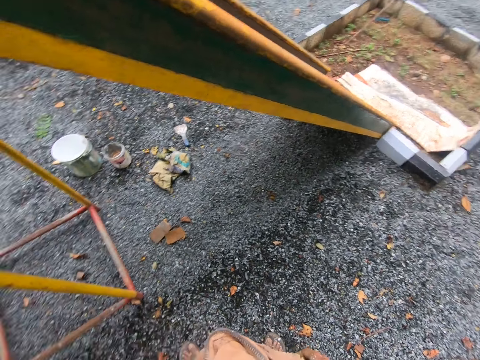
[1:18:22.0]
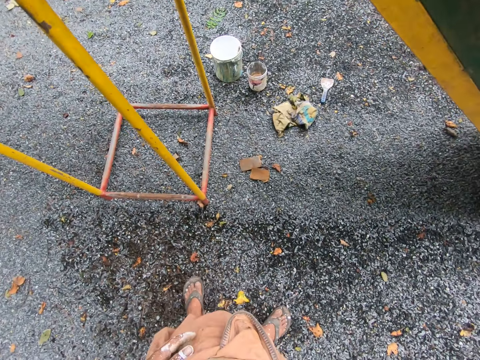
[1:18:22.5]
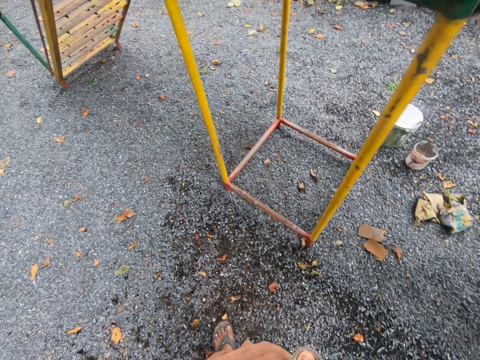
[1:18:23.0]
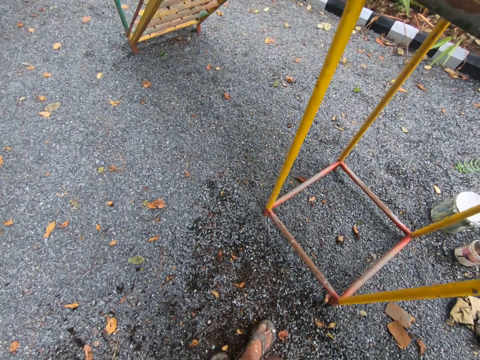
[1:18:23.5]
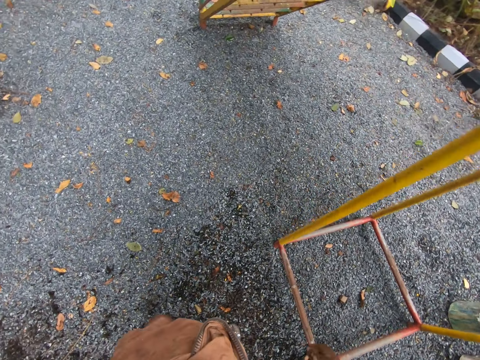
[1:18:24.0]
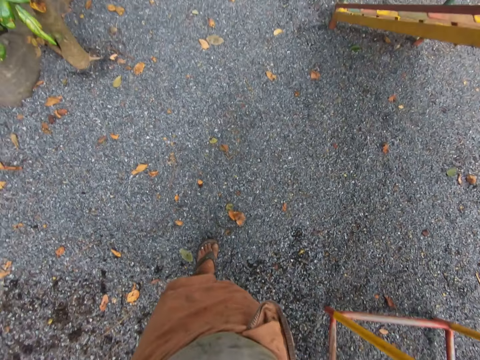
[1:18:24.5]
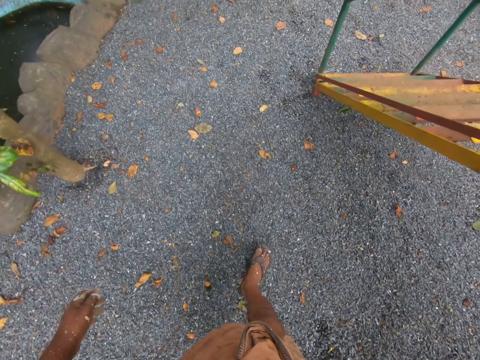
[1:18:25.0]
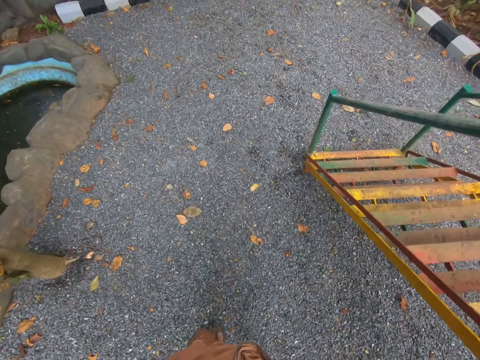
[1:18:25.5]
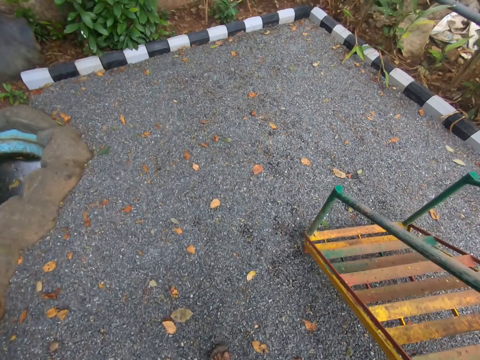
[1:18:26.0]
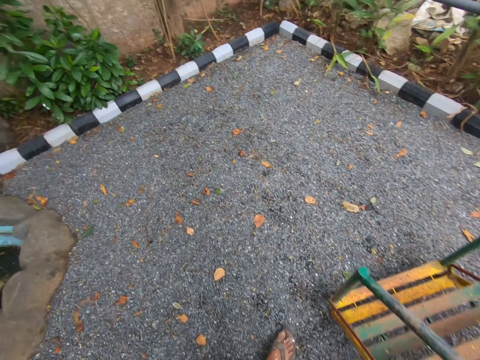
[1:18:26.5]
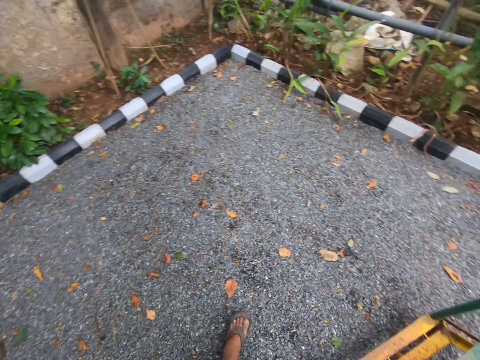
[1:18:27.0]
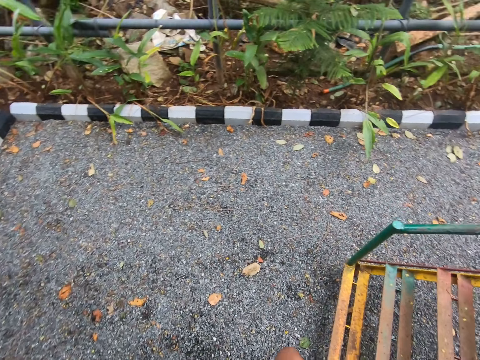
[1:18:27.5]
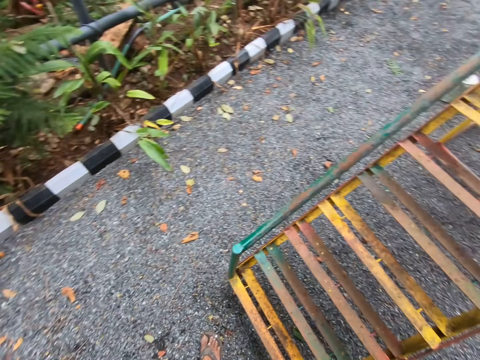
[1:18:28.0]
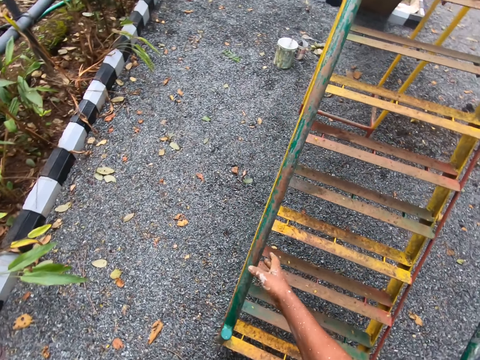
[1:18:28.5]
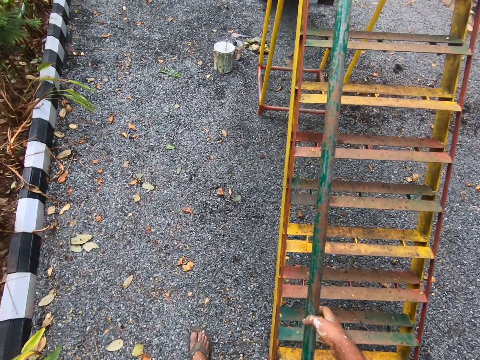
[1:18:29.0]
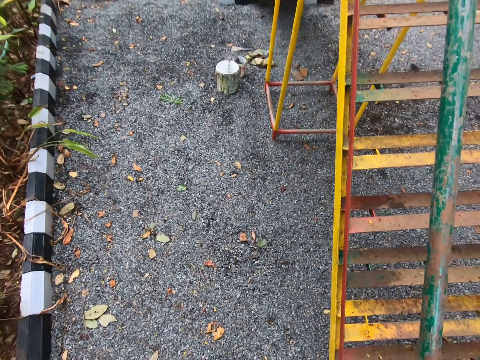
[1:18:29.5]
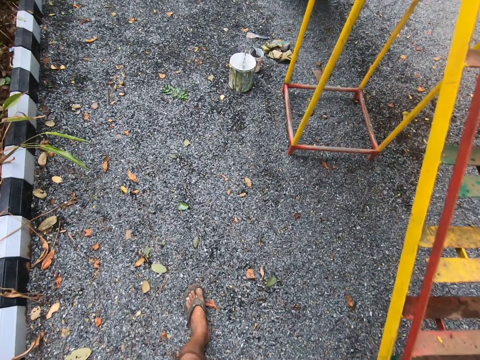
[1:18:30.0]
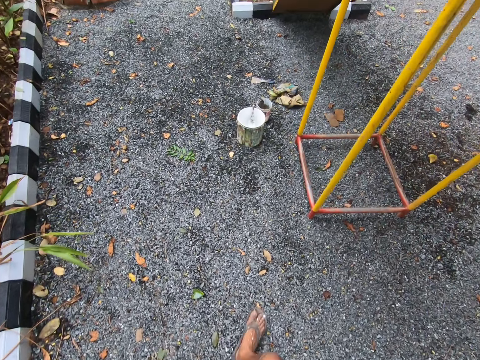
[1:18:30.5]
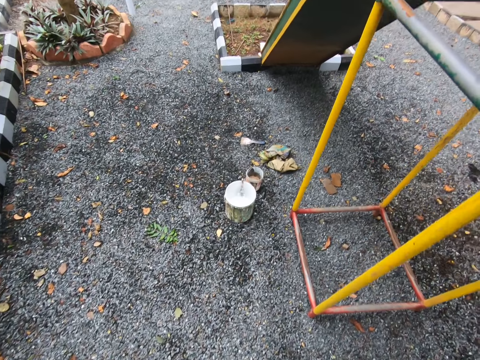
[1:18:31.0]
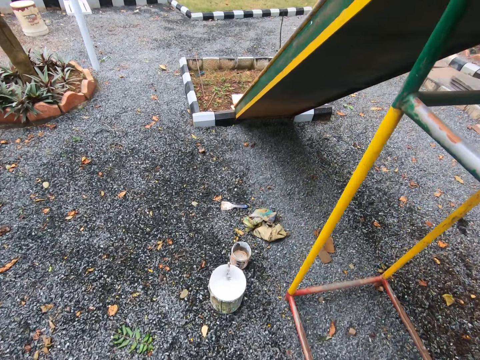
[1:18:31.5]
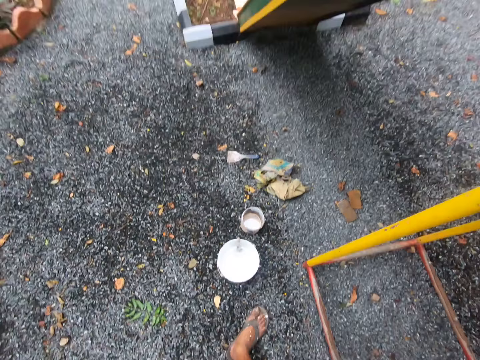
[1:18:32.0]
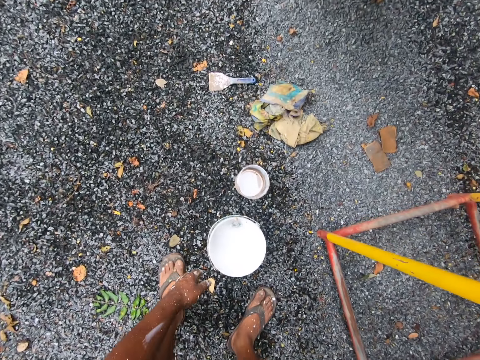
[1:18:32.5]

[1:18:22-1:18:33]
The camera wearer walks towards the slide's ladder. He touches the rail of the playground slide with his right hand. He holds the ladder's handle. He walks towards the bucket. He bends towards the ground.

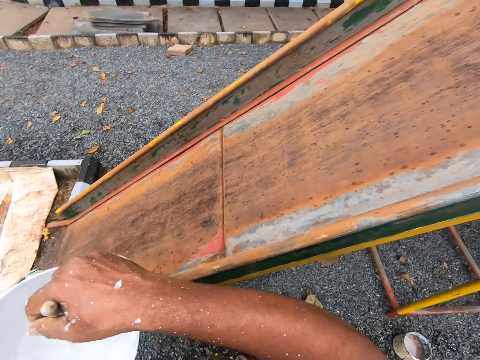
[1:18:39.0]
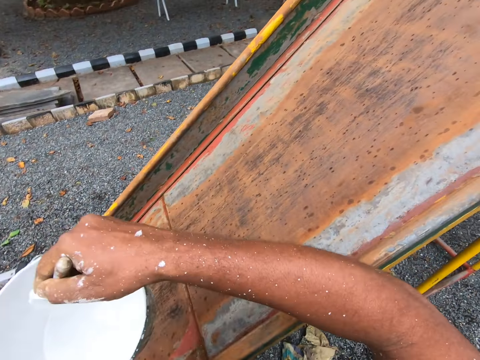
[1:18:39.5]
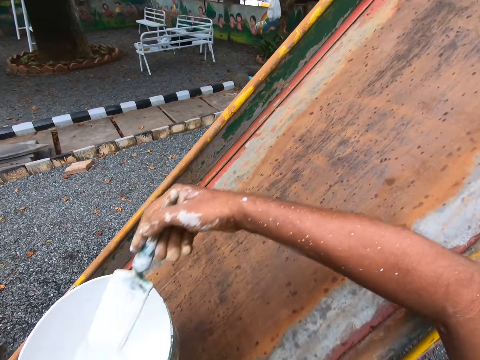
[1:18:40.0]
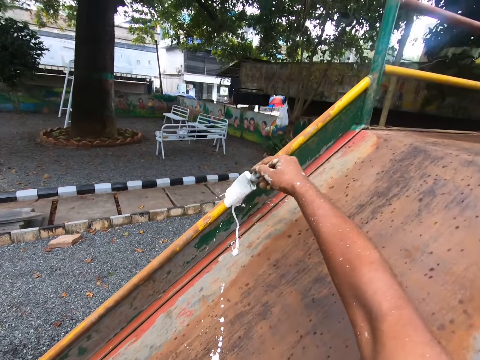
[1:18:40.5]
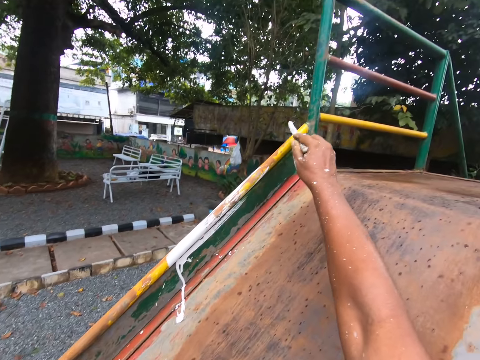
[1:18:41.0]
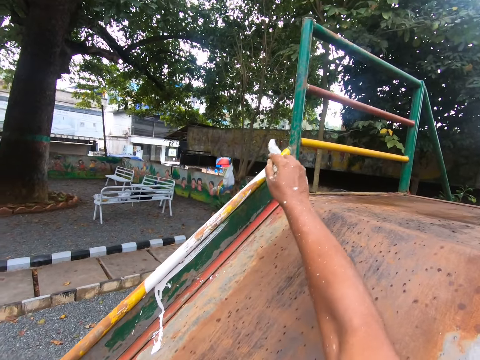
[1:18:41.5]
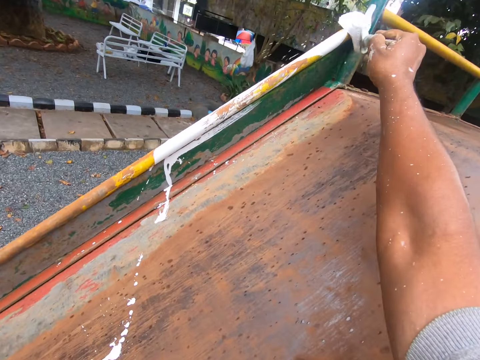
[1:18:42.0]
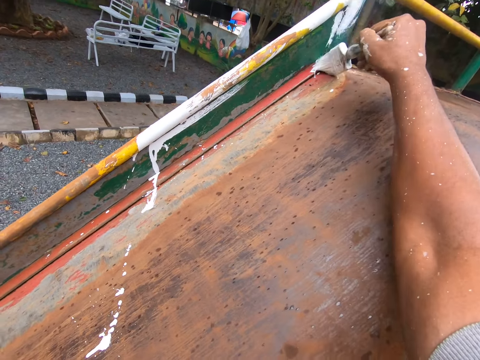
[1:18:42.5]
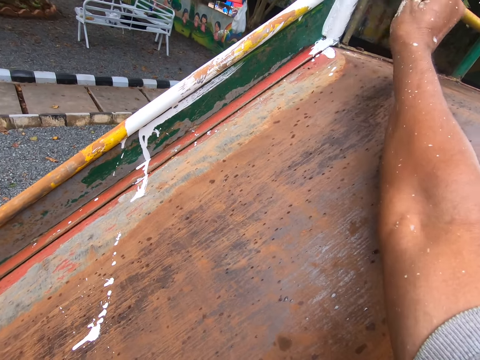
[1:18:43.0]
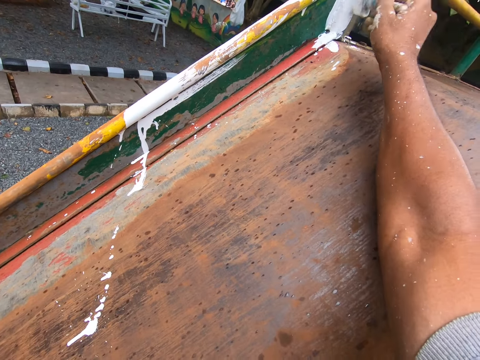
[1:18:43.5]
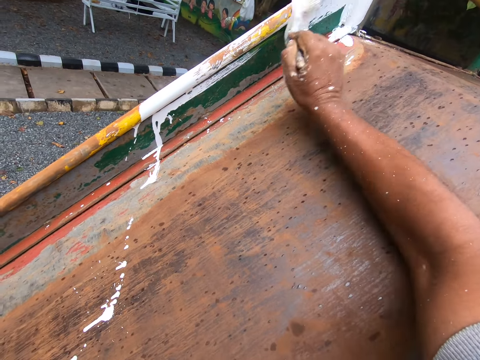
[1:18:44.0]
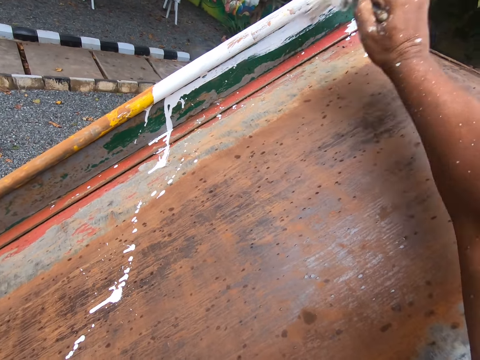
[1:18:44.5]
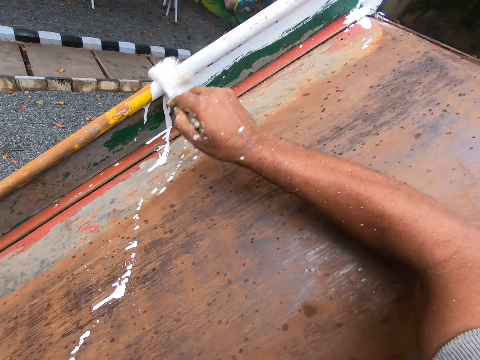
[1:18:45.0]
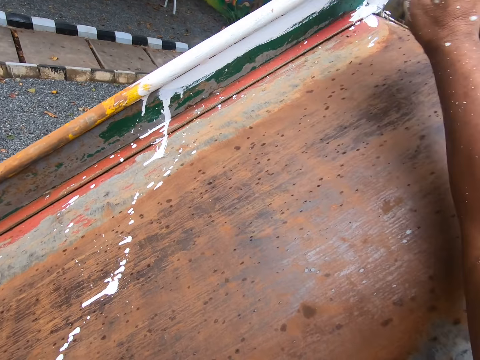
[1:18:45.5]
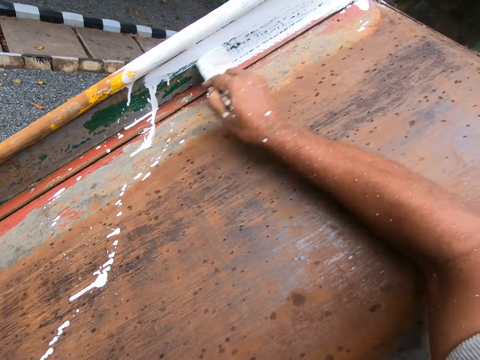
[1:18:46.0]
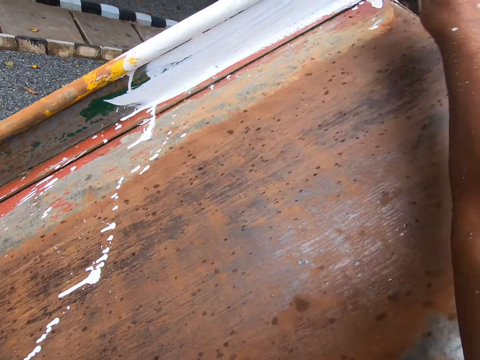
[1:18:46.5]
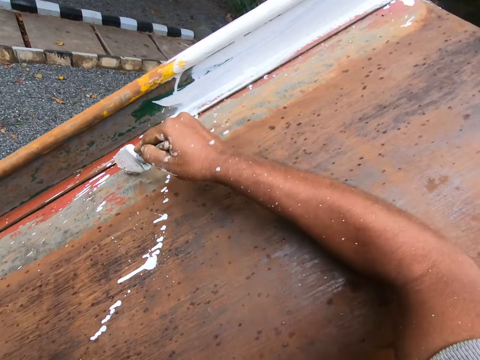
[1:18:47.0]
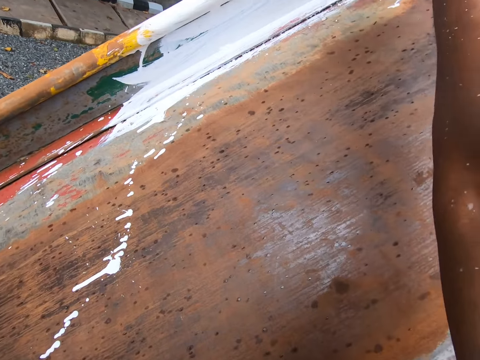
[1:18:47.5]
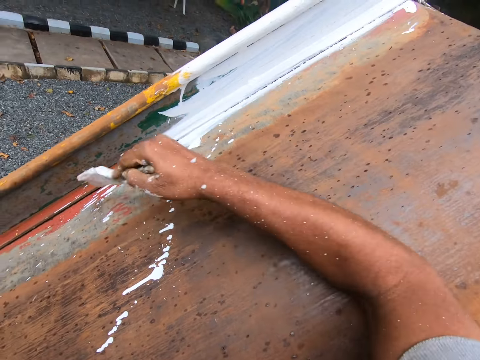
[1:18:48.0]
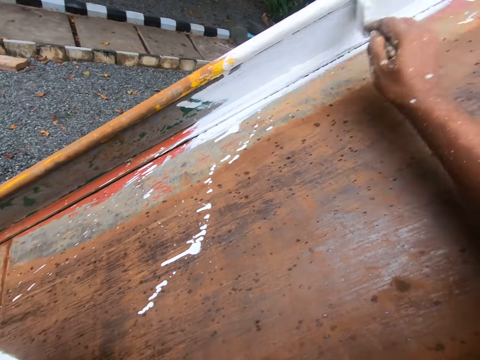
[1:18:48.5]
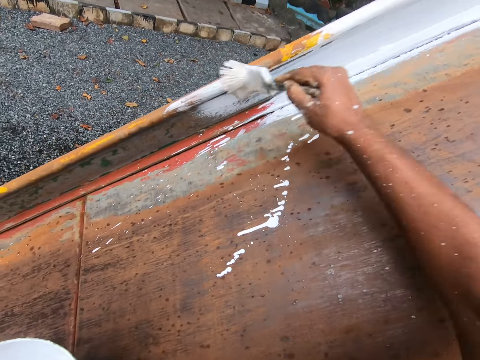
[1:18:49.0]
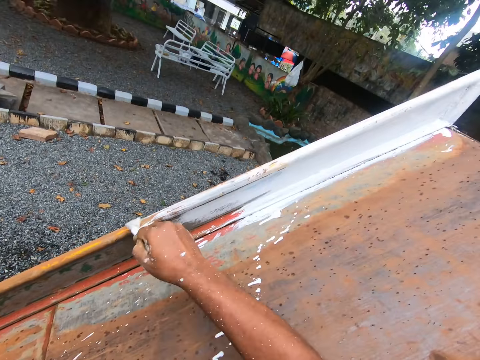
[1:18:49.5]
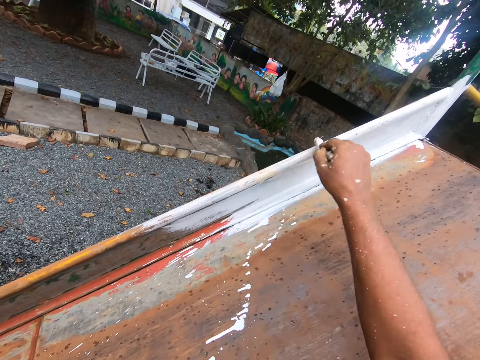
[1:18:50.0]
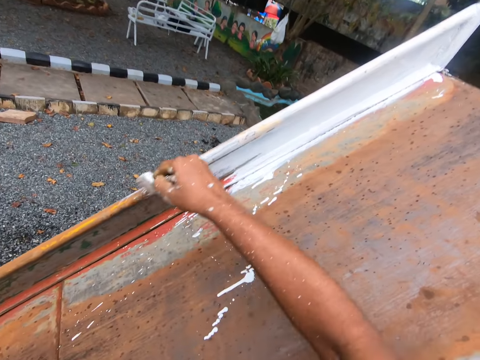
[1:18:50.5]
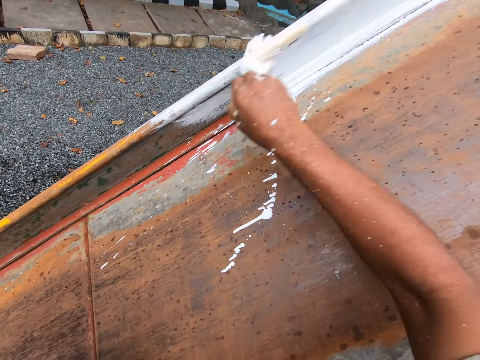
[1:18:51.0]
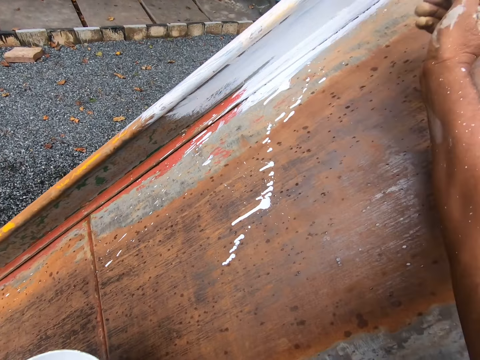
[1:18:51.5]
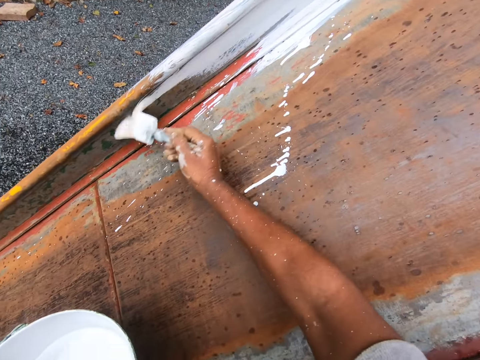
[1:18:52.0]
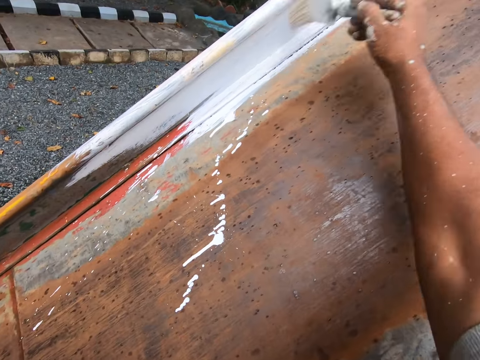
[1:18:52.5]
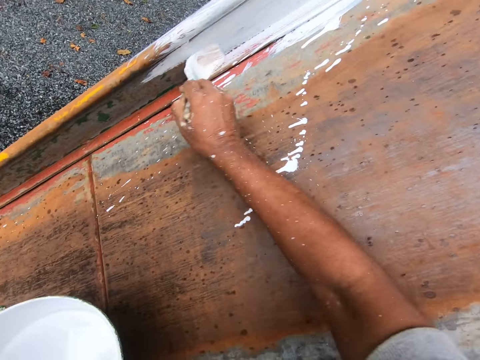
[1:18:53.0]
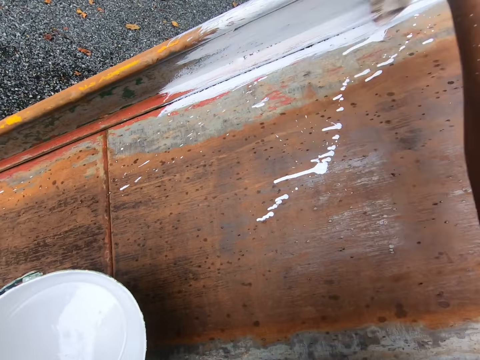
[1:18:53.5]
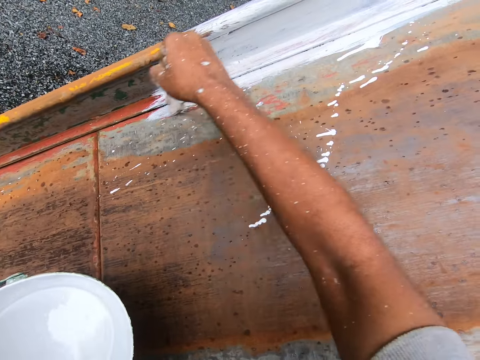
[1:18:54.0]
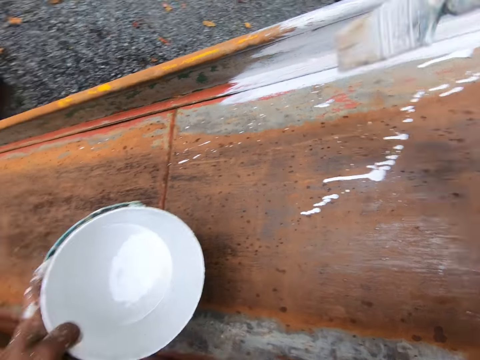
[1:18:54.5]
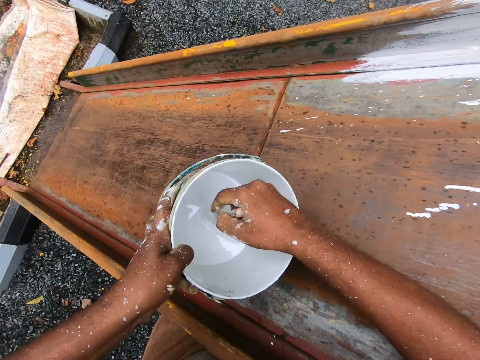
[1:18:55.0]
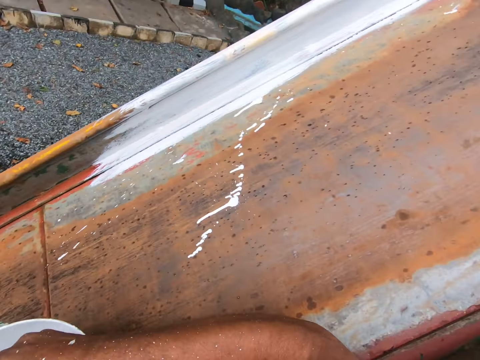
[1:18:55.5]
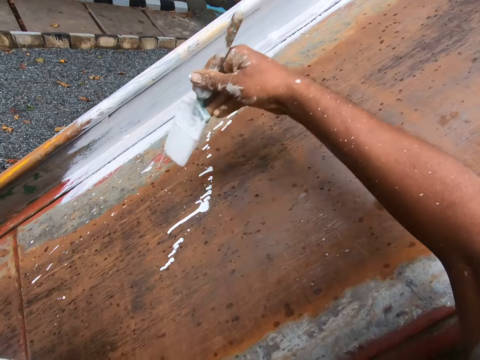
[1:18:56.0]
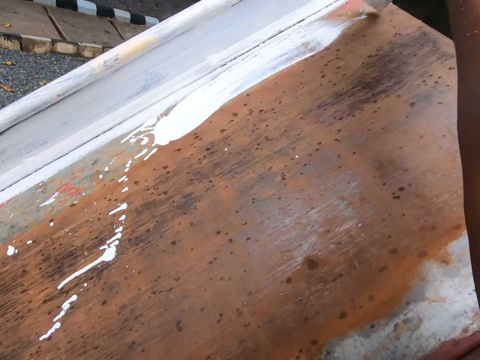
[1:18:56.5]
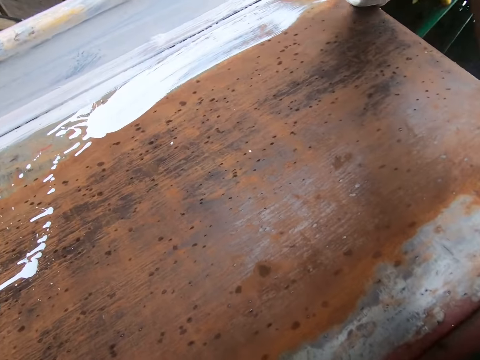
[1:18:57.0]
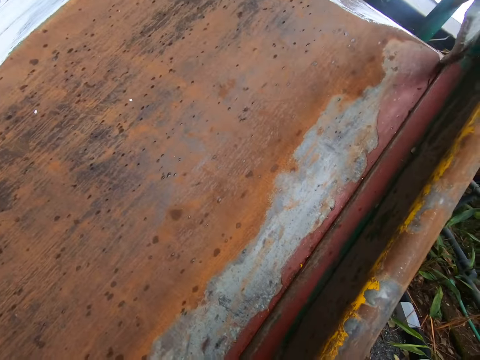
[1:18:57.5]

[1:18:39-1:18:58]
The camera wearer moves towards the slide. He removes the paint brush from the bucket. He paints the rail of the playground slide with the paint brush in his right hand. He dips the paint brush in his right hand into the paint bucket. He paints the sliding surface of the playground slide with the paint brush in his right hand.
